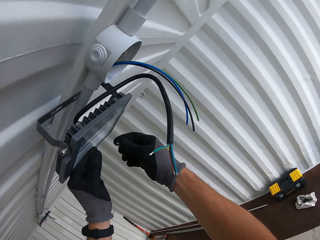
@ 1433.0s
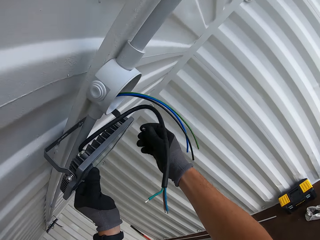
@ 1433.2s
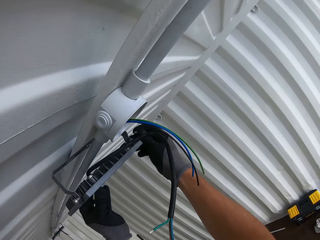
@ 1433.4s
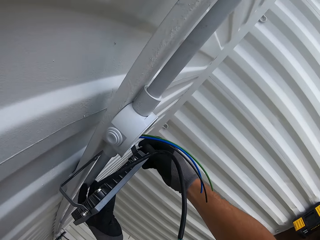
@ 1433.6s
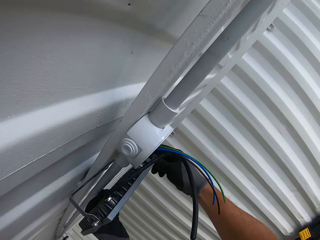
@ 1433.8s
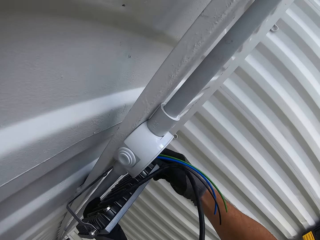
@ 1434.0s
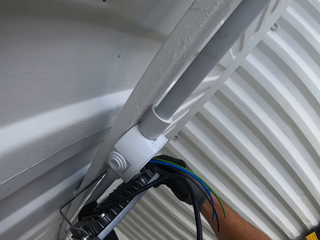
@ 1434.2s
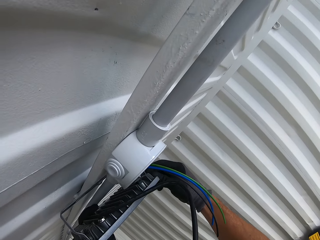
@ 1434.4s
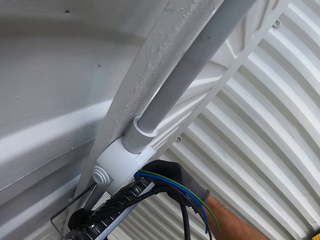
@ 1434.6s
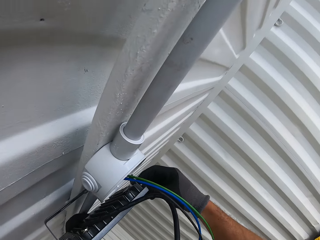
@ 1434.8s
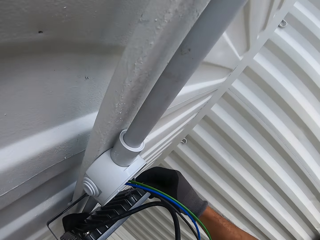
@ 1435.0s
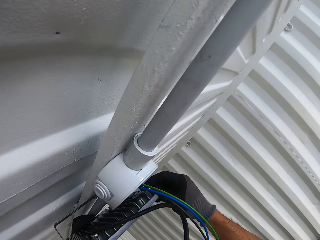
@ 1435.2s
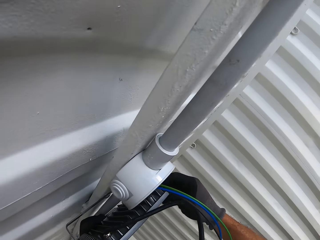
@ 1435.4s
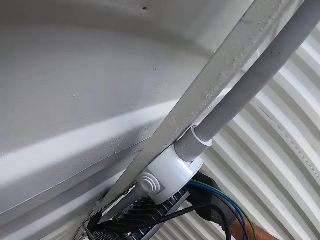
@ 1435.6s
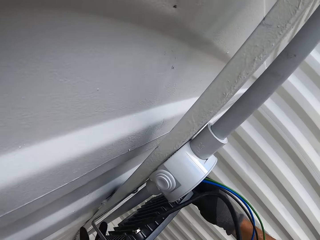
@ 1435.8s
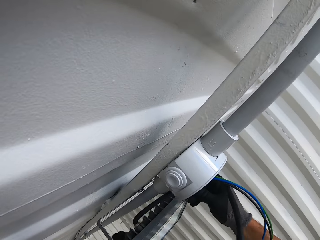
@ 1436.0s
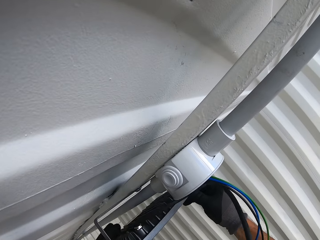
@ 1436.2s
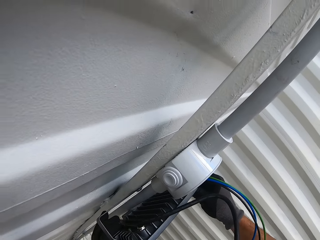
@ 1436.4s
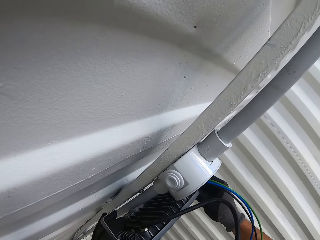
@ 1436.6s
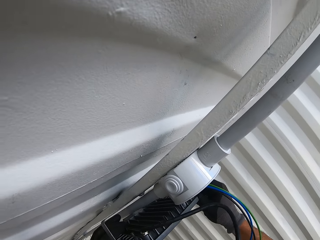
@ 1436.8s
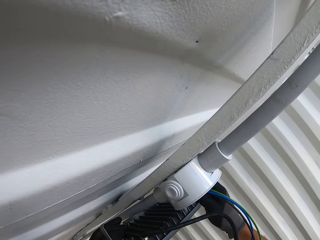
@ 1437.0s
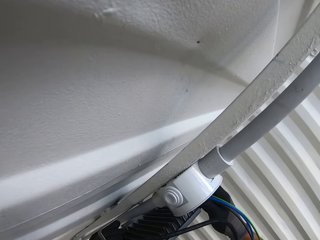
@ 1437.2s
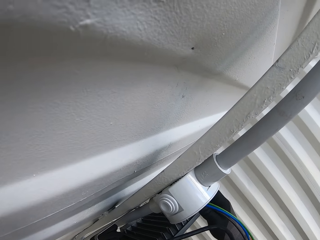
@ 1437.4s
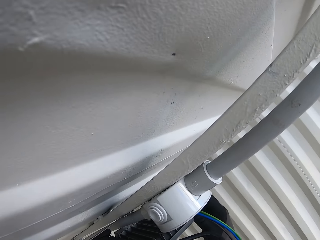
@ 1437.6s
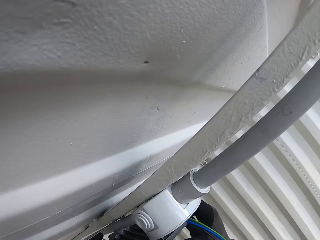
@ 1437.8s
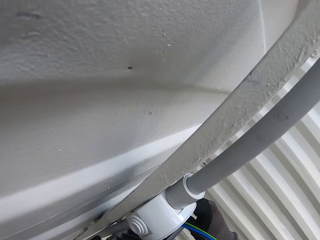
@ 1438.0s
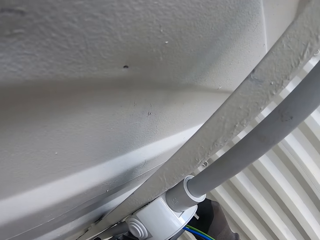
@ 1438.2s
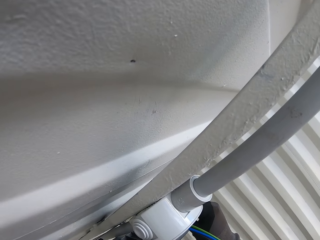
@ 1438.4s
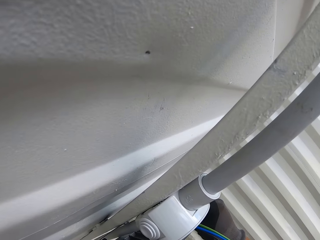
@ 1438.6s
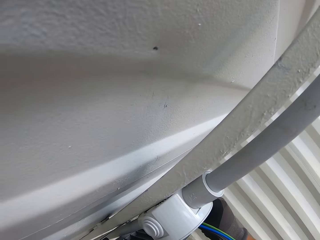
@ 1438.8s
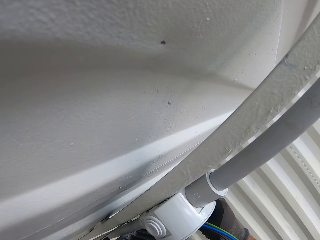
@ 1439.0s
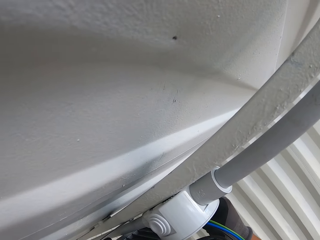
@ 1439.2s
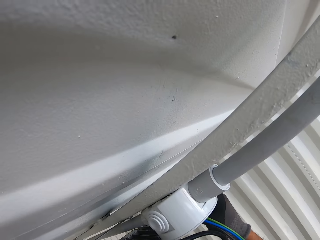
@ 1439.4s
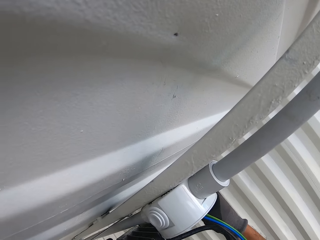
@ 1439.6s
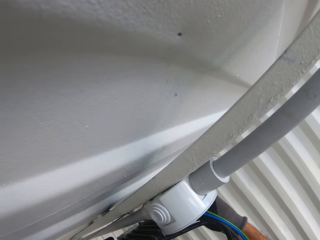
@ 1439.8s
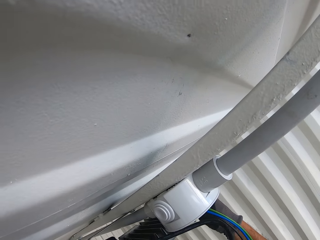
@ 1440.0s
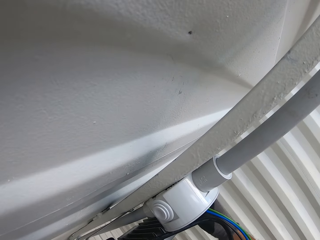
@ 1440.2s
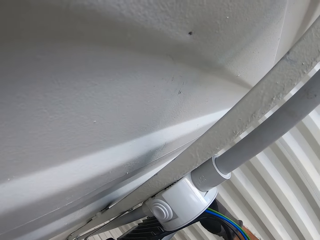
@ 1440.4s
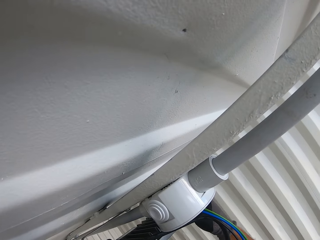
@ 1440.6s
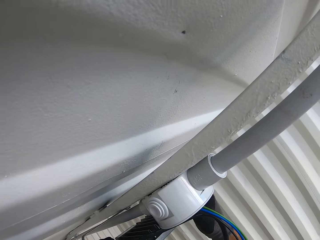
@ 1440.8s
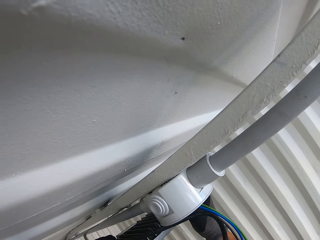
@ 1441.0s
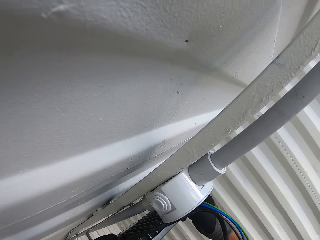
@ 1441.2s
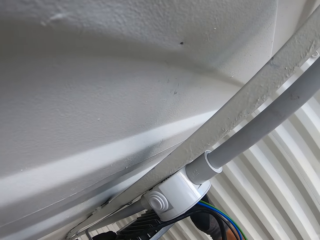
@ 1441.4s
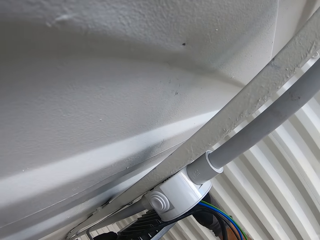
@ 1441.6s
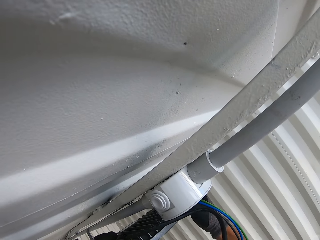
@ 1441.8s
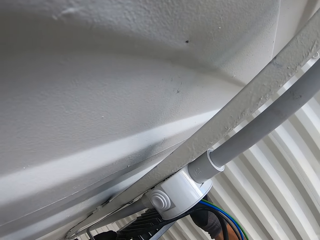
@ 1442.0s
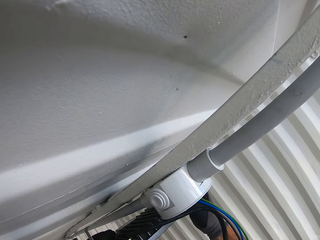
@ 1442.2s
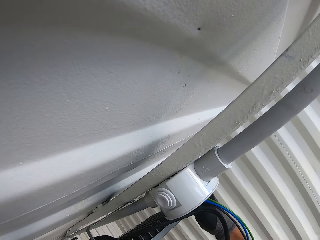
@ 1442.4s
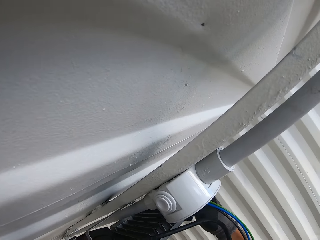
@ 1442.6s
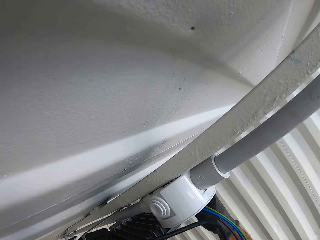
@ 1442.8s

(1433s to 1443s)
The camera wearer puts a screw in the metal light holder. They tighten the screw.

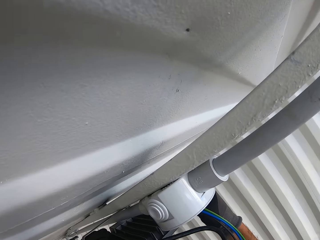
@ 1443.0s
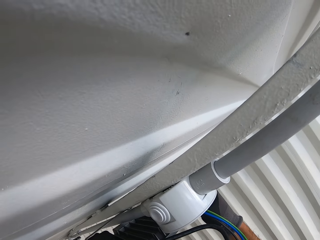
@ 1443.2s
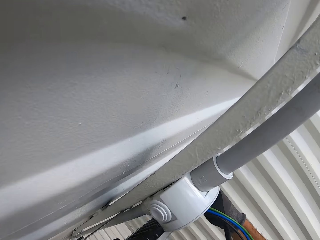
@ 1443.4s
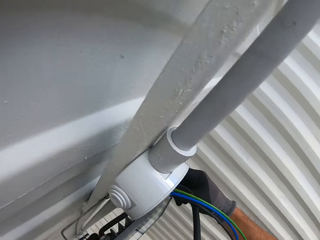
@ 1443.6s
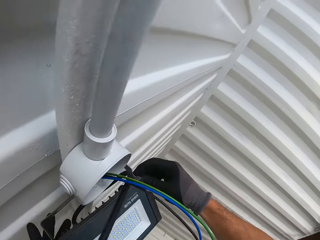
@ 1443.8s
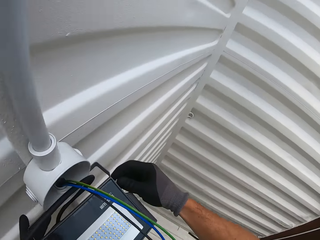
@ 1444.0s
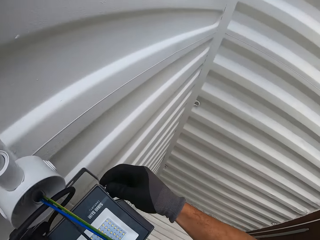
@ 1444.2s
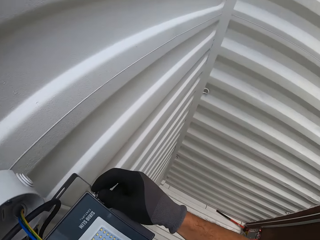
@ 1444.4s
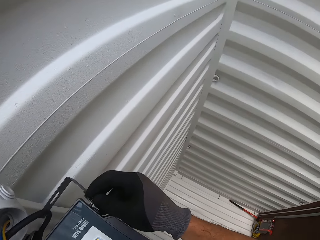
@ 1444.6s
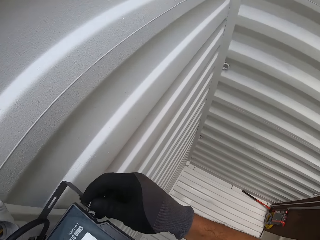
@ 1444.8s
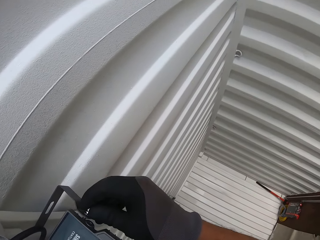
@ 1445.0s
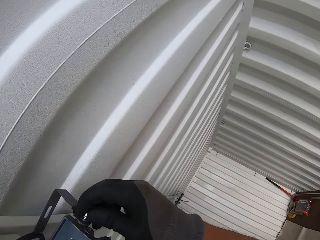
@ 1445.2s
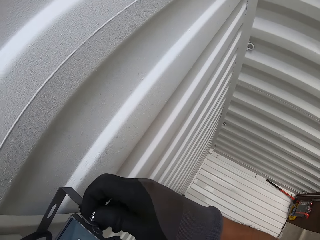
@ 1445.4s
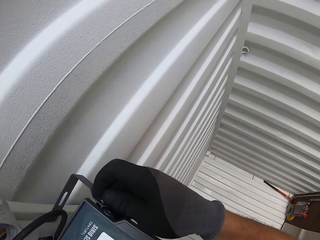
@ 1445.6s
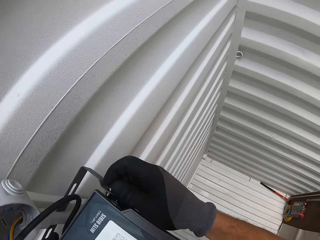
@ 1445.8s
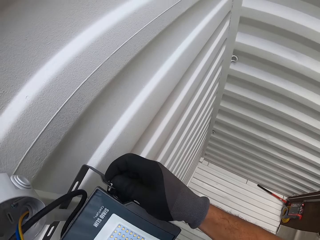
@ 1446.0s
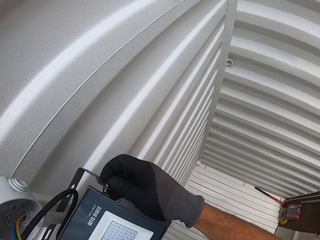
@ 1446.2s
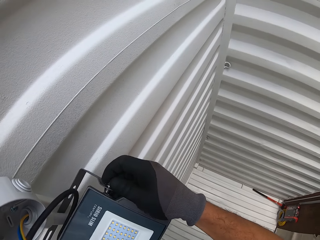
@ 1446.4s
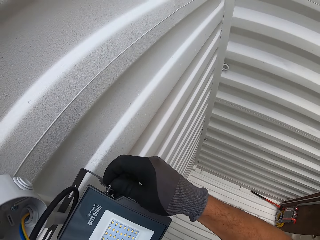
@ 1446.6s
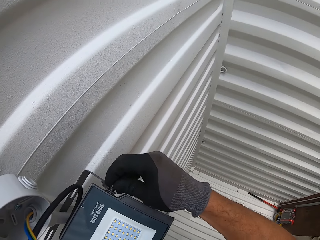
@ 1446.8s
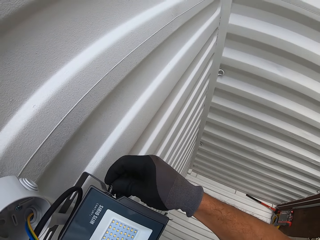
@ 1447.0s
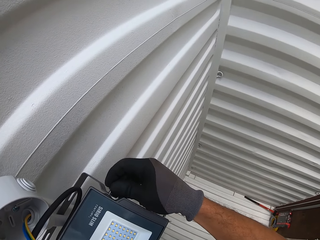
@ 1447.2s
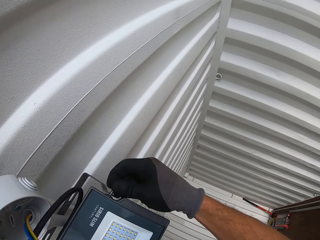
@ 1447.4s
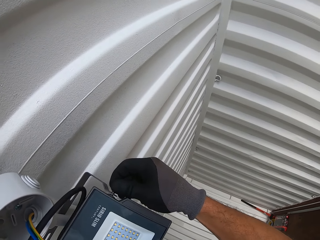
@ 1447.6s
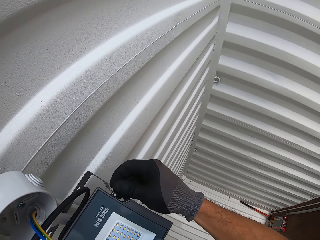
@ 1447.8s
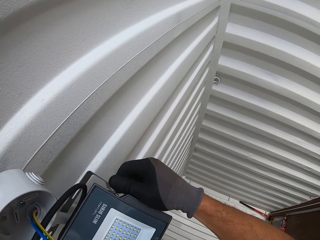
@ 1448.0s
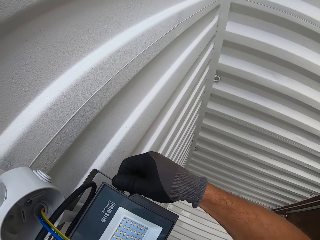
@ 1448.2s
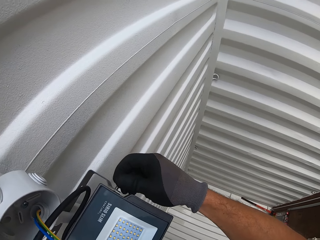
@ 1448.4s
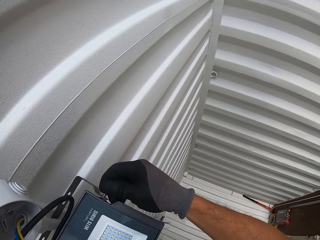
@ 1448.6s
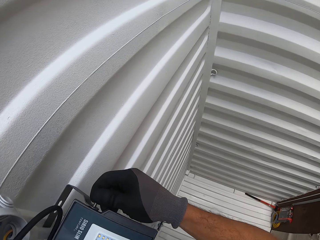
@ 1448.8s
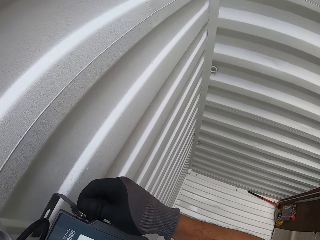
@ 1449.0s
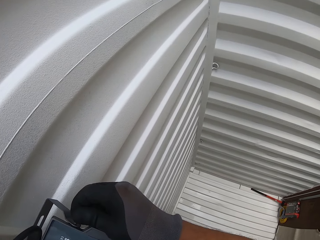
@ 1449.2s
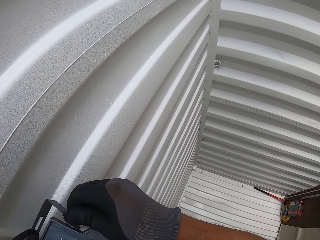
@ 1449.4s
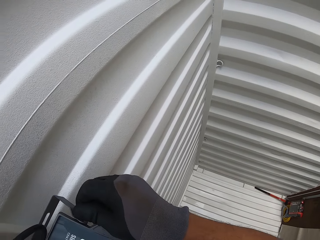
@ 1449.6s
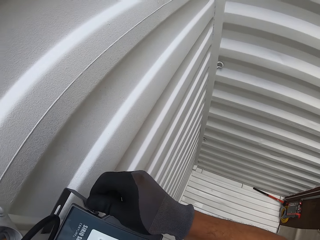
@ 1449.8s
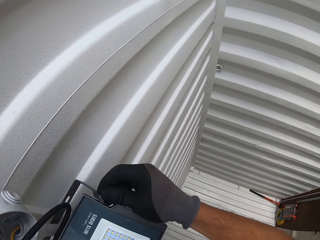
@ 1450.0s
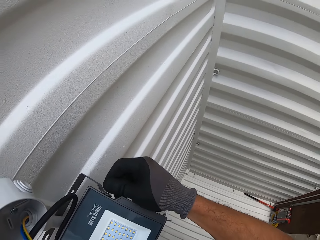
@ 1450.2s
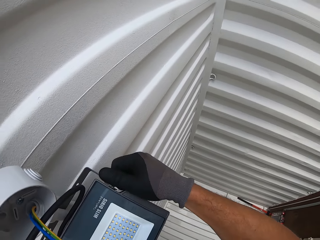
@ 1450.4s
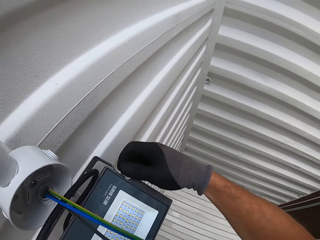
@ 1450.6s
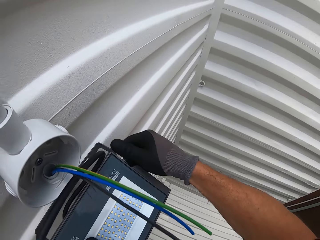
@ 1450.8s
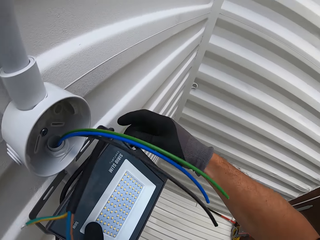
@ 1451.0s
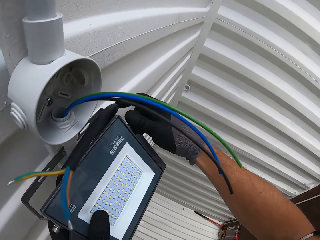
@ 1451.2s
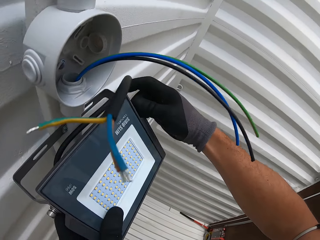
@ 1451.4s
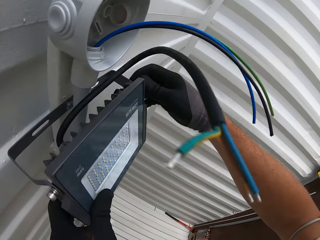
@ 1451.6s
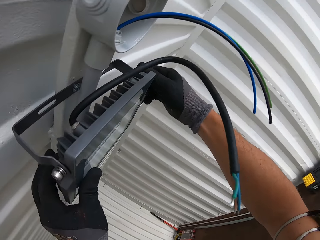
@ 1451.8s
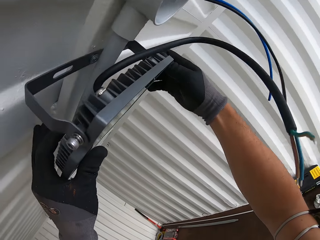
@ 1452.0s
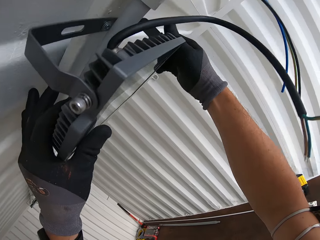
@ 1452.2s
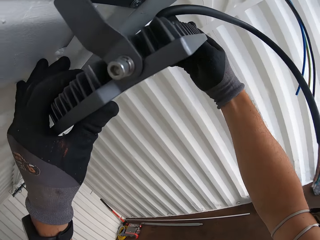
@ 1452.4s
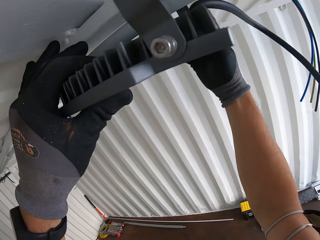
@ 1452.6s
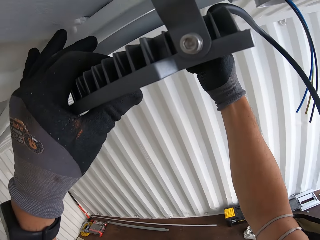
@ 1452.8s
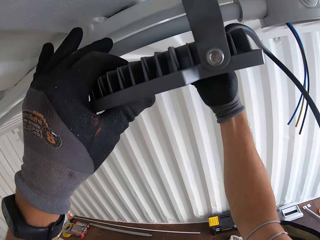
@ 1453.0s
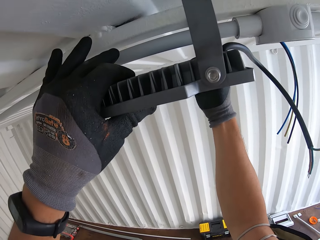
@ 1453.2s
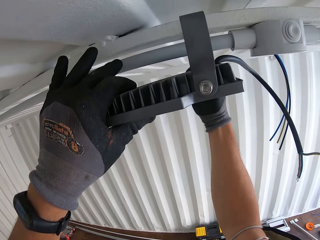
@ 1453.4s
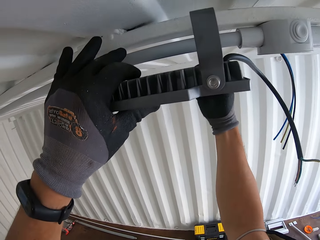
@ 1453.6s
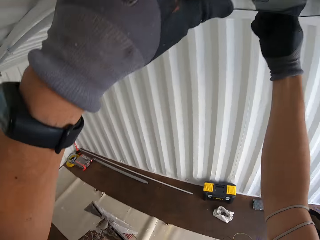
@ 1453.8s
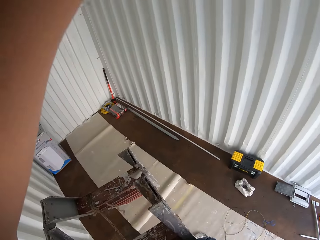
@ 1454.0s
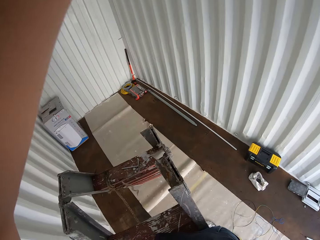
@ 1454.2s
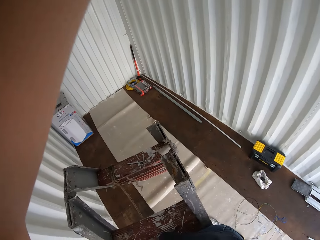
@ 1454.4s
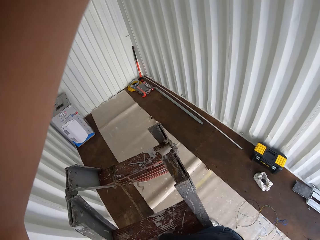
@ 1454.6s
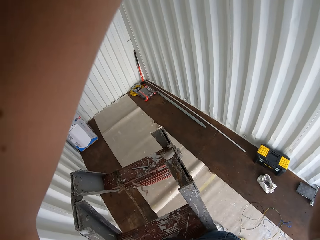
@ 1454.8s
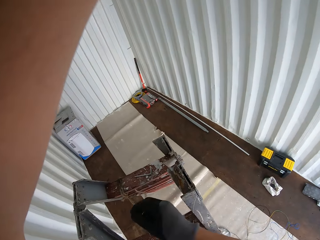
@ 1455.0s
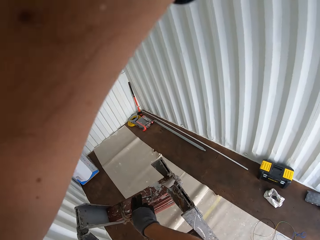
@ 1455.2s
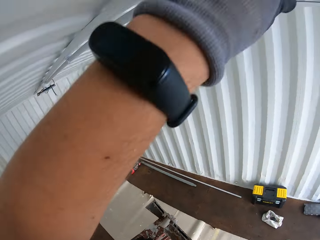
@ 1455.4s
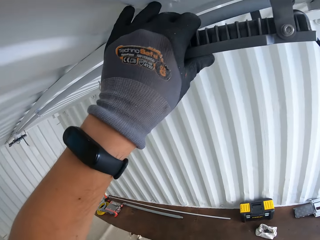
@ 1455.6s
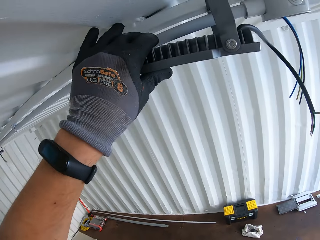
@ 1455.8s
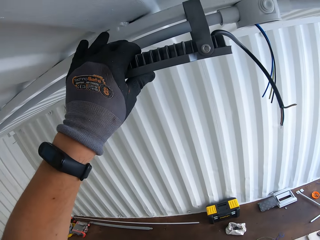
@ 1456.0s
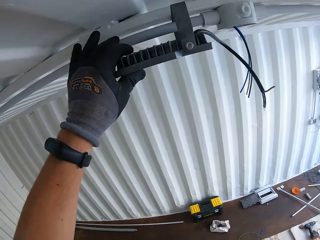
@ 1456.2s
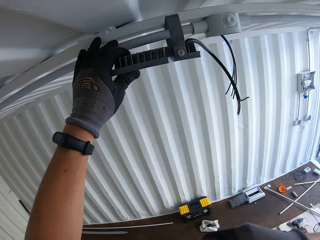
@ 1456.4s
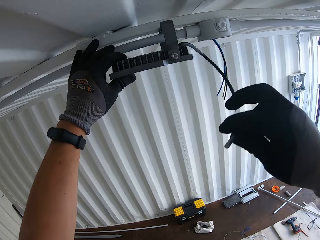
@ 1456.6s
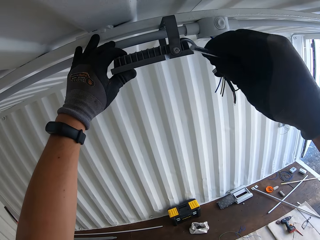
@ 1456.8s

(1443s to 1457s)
The camera wearer inserts the screw in the light holder. They tighten the screw. They pick a hex key or screwdriver from the ladder.
